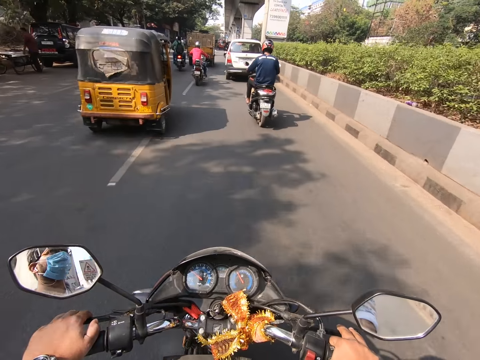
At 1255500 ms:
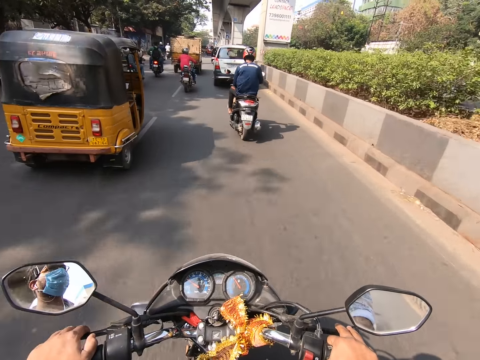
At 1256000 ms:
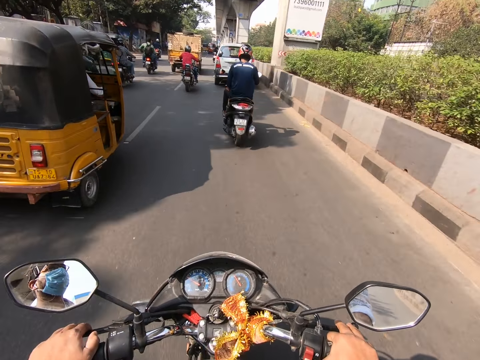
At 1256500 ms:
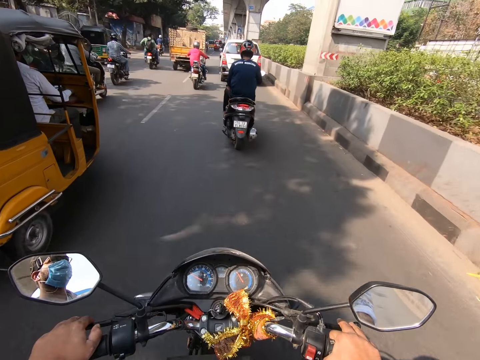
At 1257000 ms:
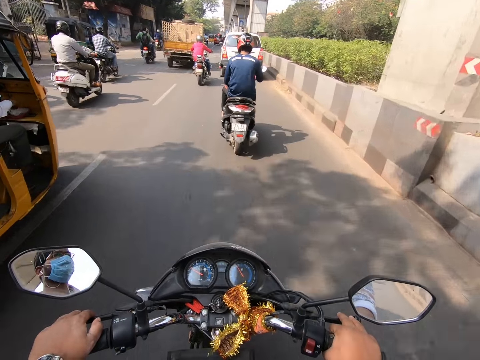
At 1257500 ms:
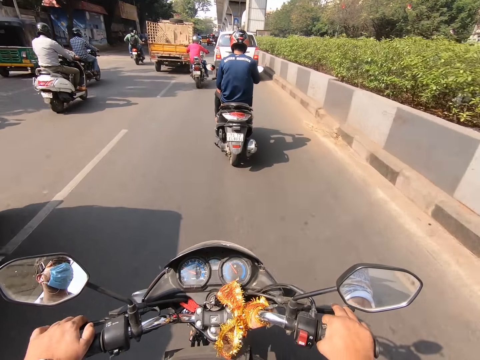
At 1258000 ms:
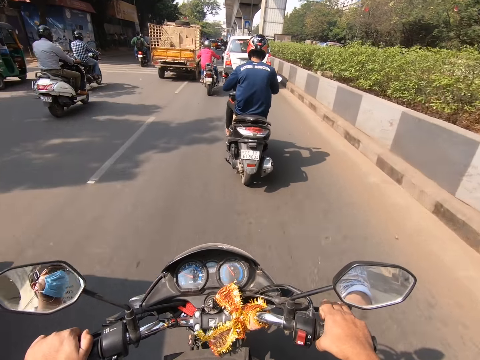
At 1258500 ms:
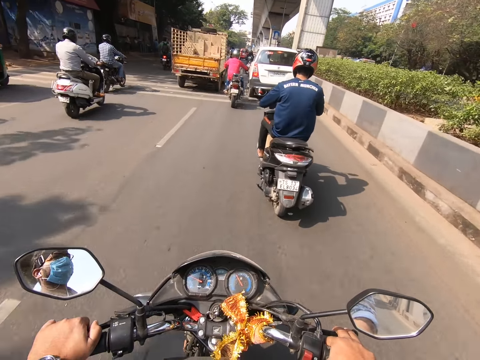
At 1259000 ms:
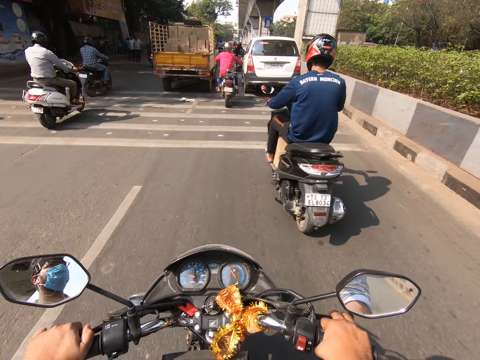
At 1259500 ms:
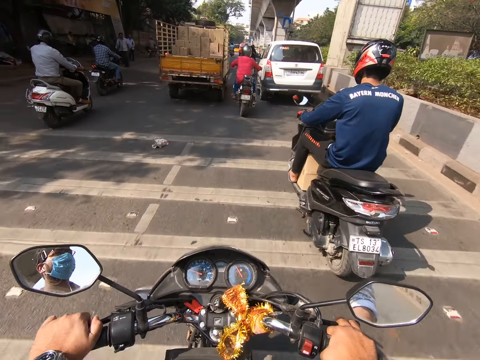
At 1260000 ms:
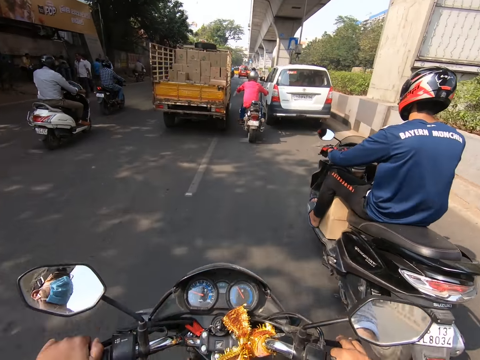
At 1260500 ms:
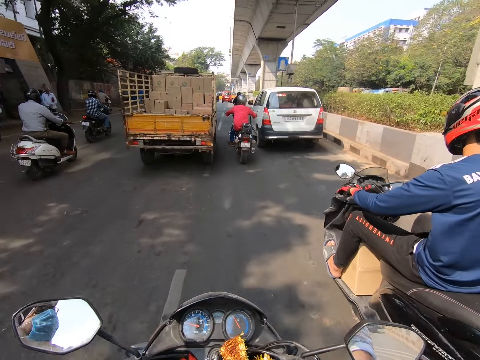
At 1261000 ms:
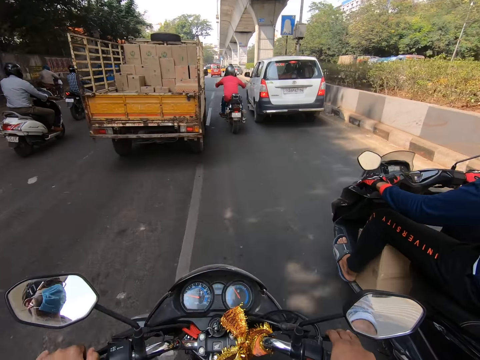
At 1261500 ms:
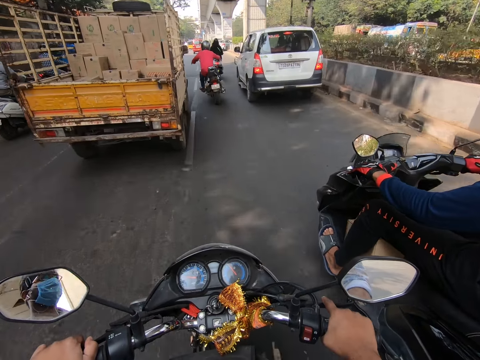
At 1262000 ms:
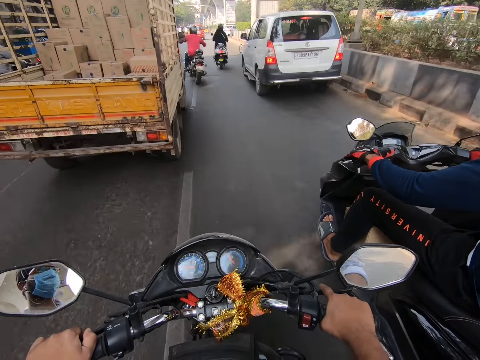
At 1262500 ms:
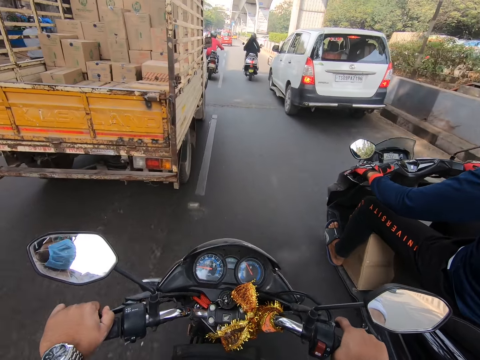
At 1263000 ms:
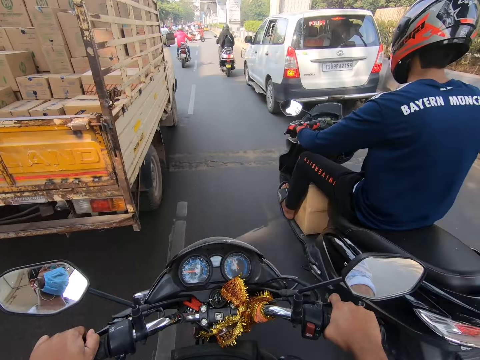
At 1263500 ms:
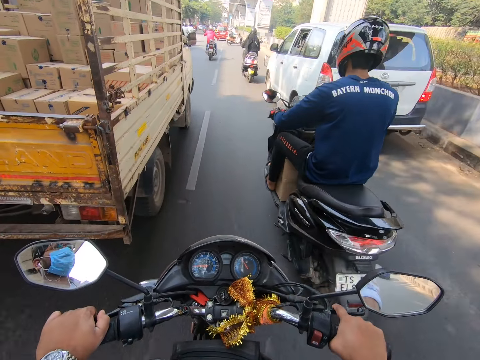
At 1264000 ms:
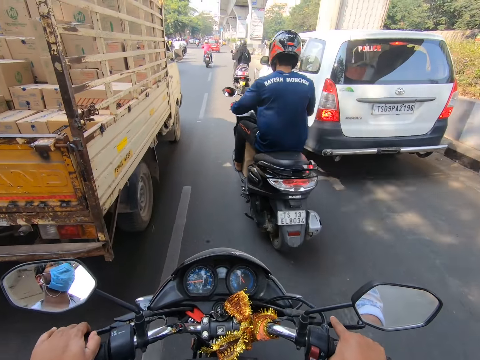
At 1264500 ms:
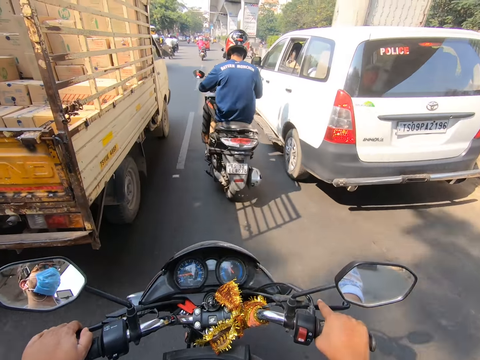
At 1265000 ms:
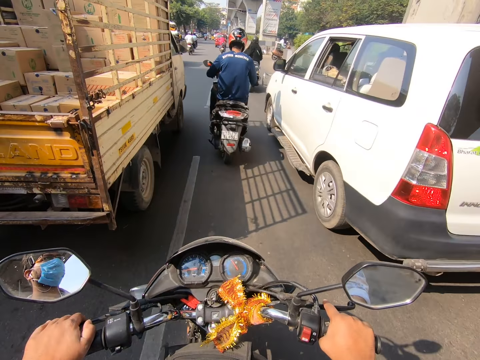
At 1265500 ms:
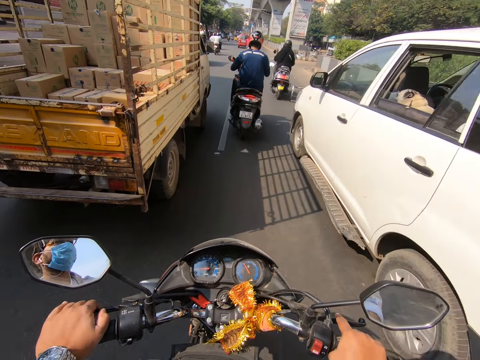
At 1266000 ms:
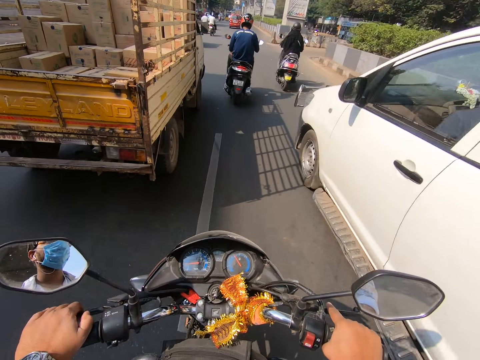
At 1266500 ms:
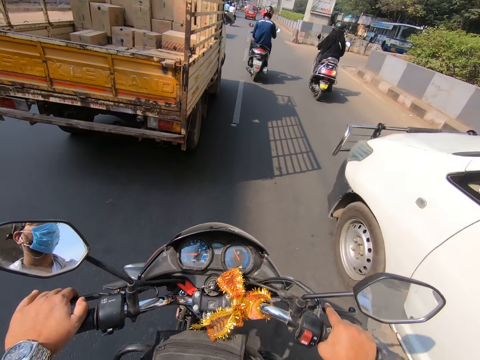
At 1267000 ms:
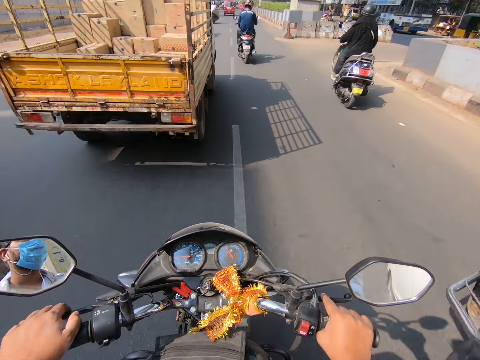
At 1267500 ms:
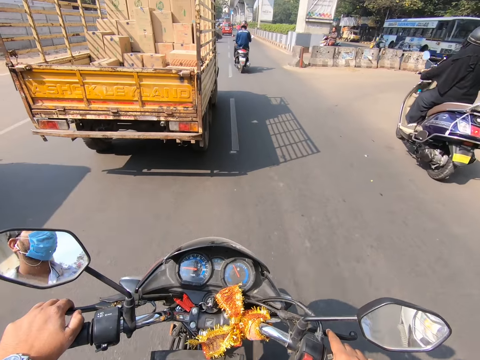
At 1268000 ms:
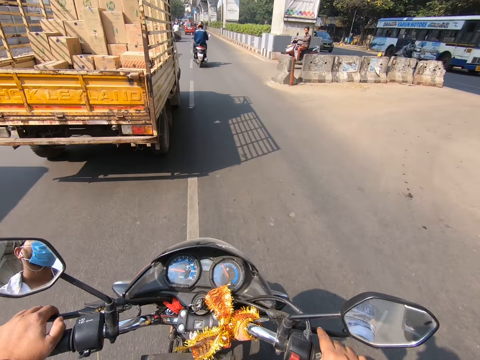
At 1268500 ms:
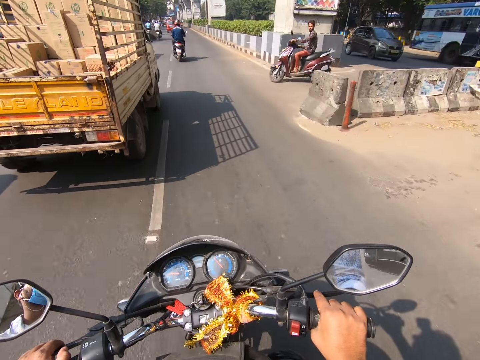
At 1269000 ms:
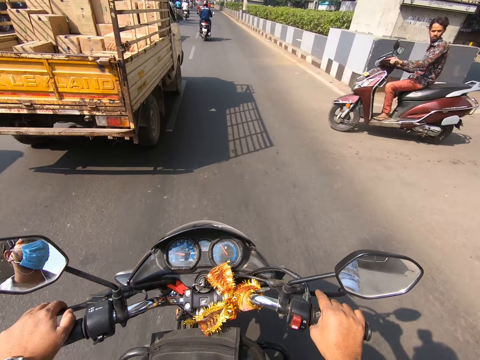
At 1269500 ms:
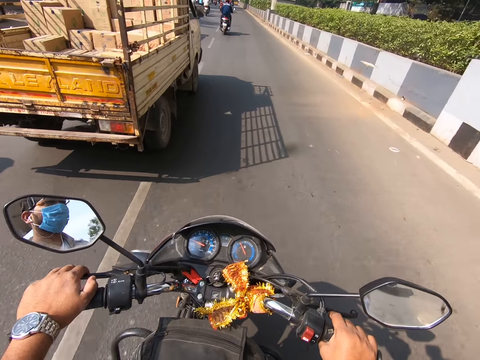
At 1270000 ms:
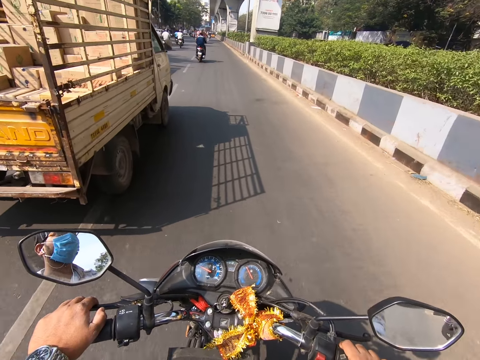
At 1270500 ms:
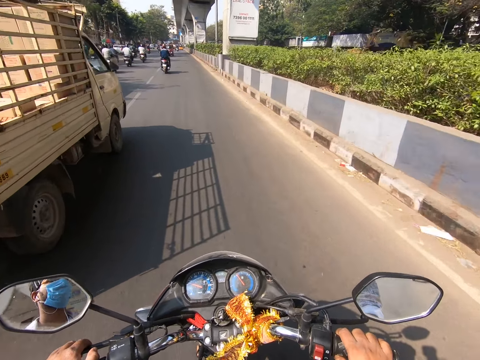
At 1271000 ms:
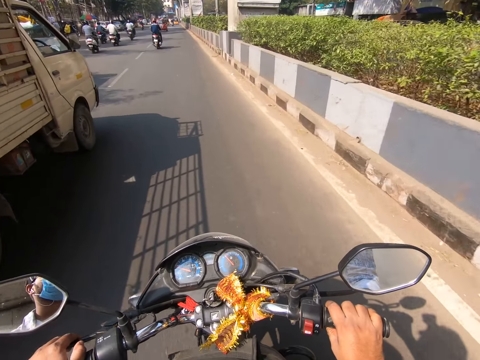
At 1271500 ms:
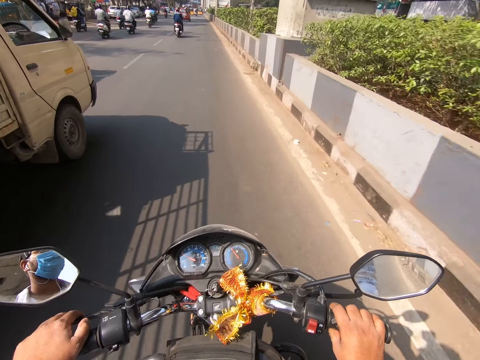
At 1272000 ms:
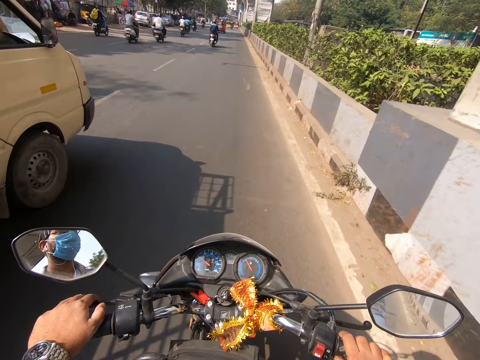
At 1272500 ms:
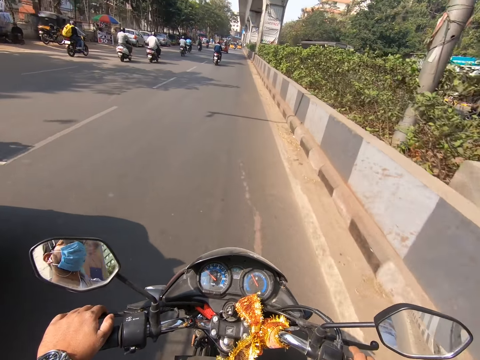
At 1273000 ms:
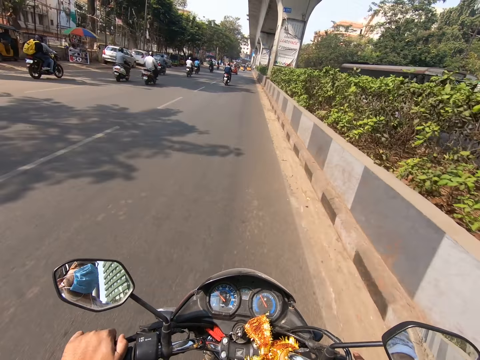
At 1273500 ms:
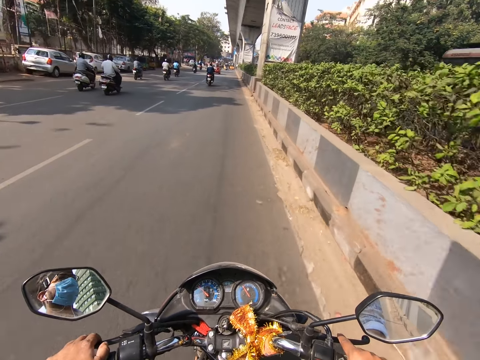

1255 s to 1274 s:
The camera wearer rides past a tricycle. They ride past a car. They ride past a motorbike. They ride past a motorbike again. They ride past a truck.

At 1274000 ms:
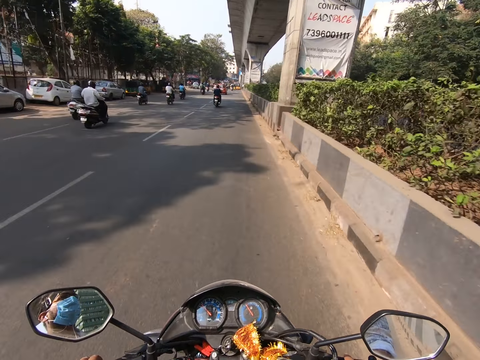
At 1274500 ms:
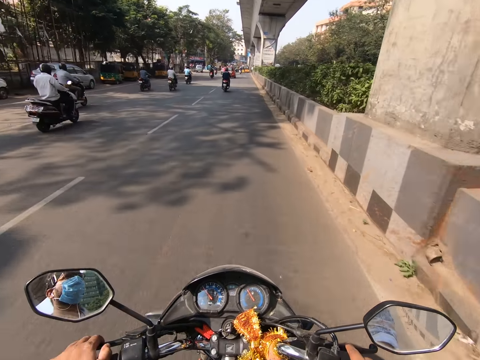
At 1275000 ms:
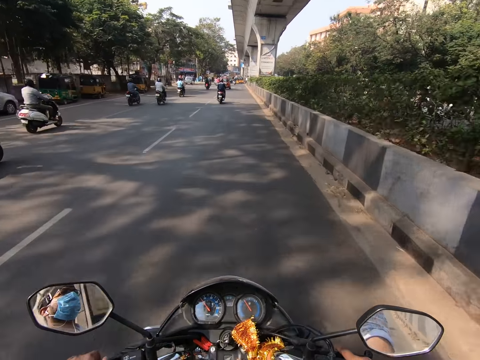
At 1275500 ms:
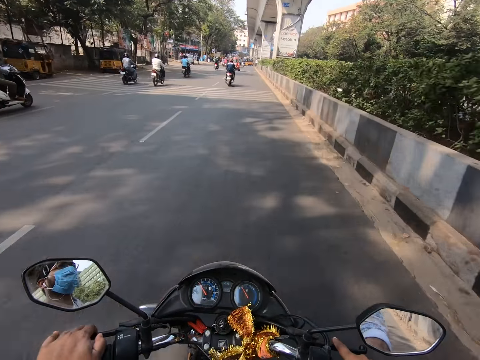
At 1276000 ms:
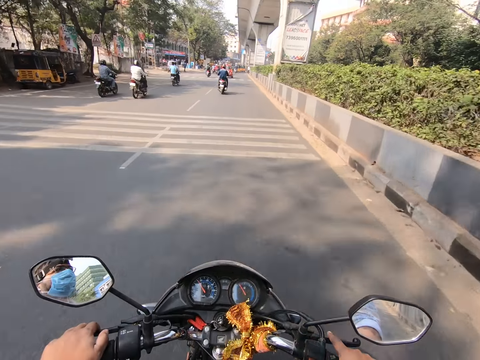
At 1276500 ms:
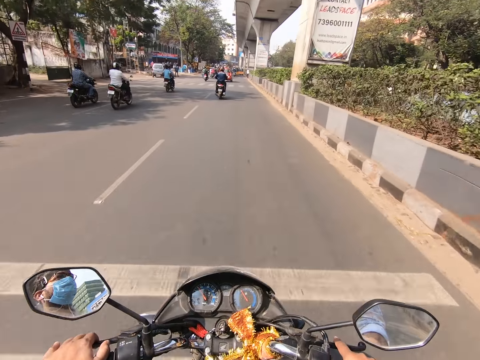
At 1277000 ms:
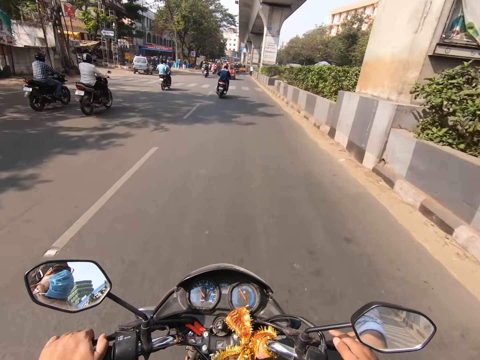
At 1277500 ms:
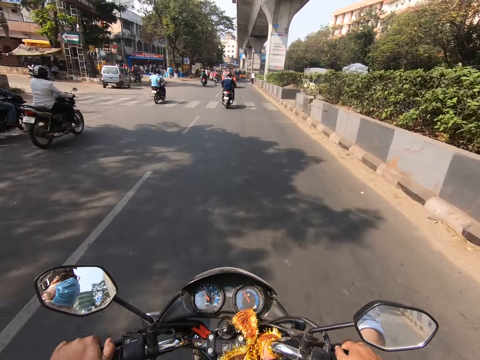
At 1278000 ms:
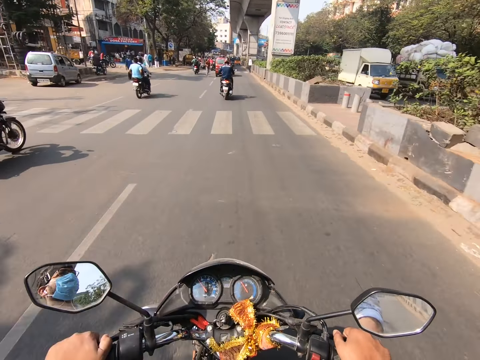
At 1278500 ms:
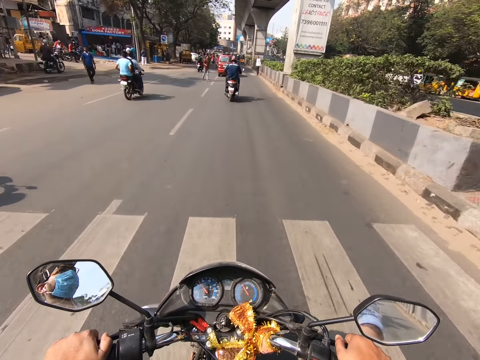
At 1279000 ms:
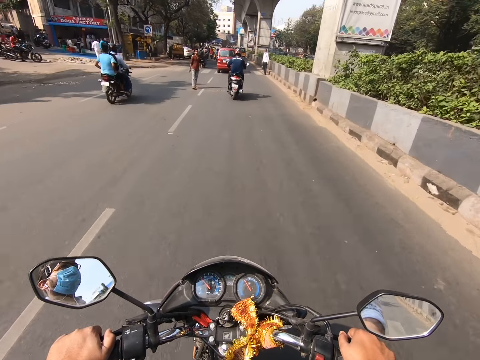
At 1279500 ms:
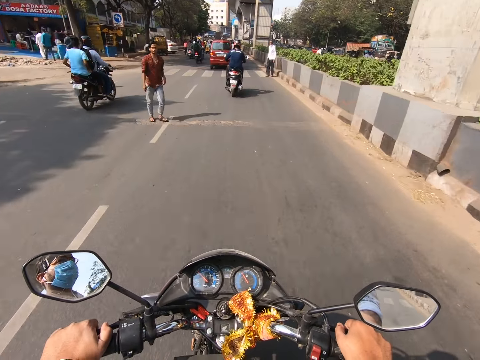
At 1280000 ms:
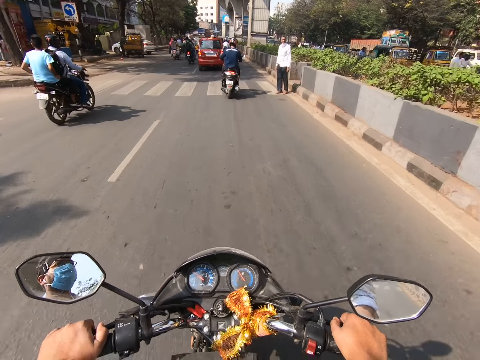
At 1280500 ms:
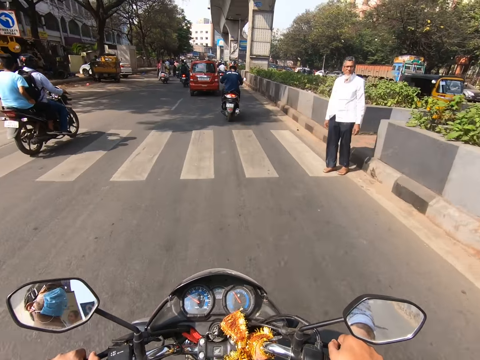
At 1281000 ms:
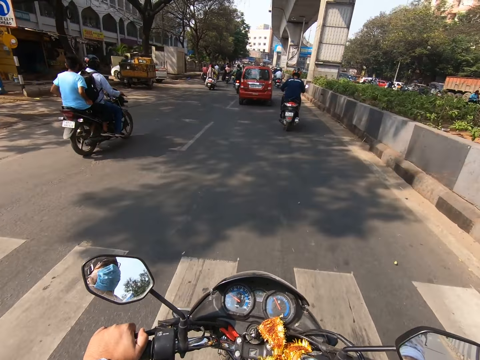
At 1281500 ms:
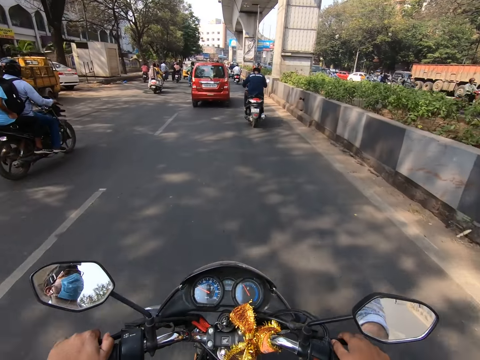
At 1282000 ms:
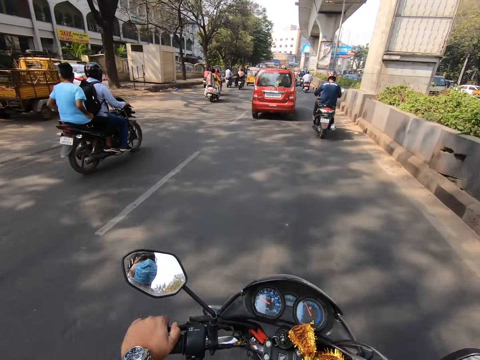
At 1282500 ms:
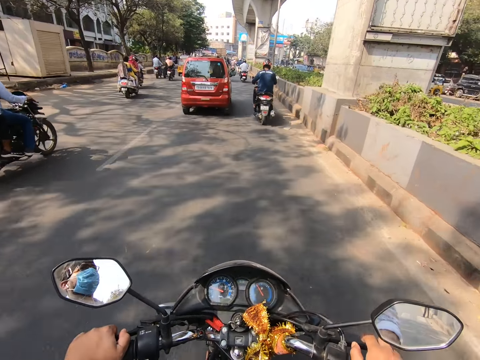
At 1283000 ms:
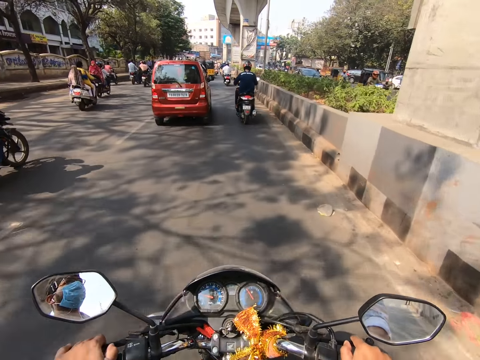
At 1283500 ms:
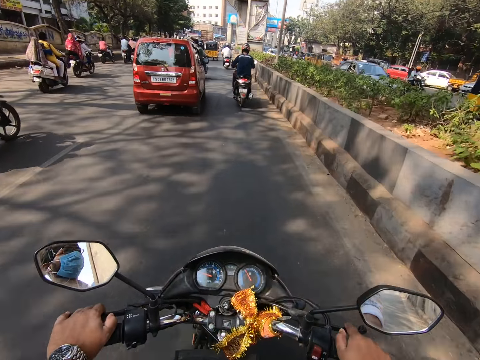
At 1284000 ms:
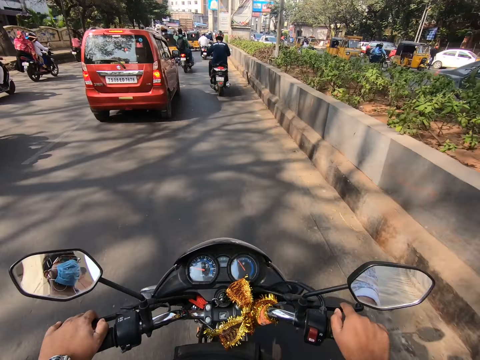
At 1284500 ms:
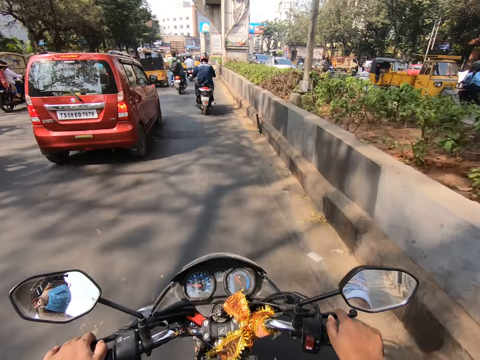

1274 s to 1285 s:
The camera wearer rides past a motorbike repeatedly.
